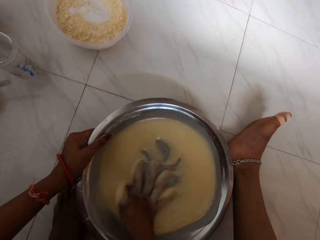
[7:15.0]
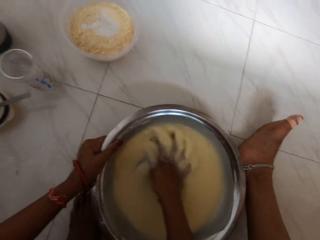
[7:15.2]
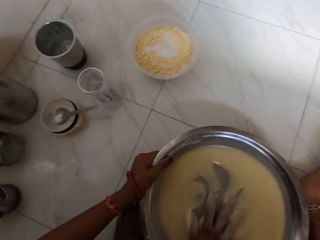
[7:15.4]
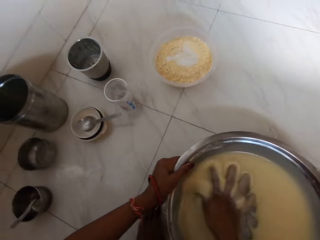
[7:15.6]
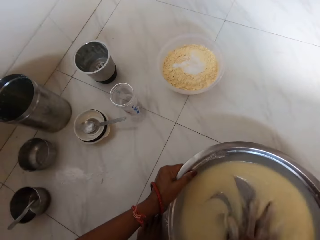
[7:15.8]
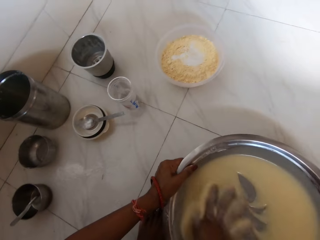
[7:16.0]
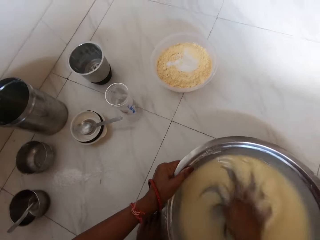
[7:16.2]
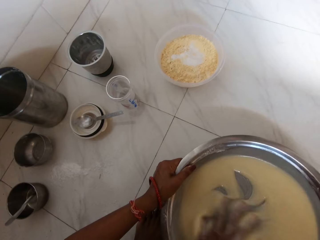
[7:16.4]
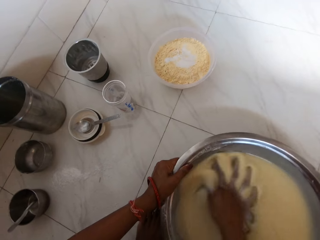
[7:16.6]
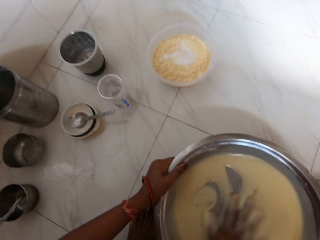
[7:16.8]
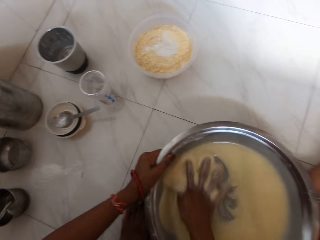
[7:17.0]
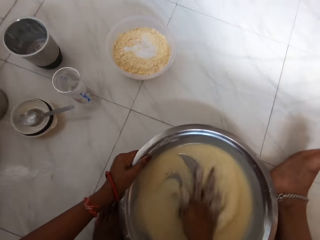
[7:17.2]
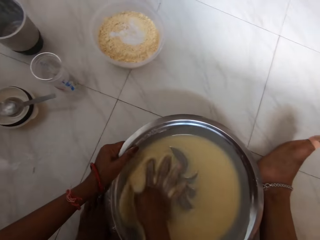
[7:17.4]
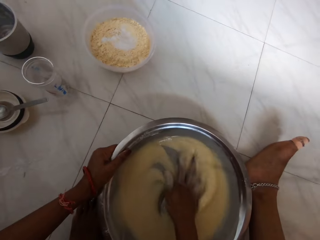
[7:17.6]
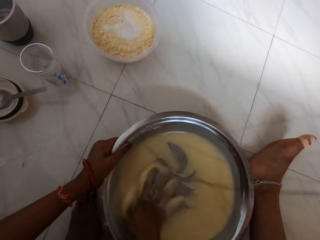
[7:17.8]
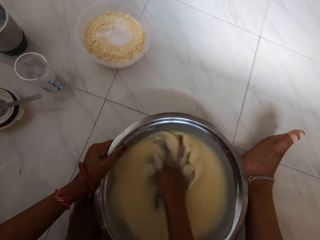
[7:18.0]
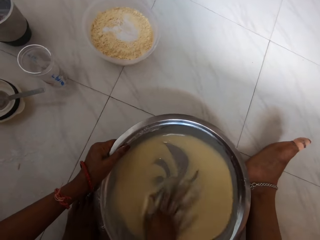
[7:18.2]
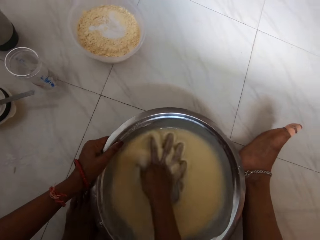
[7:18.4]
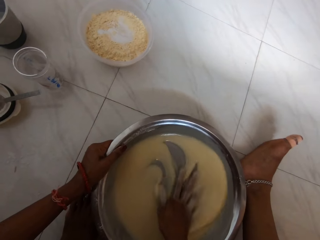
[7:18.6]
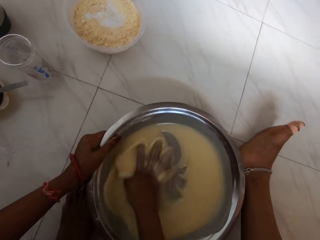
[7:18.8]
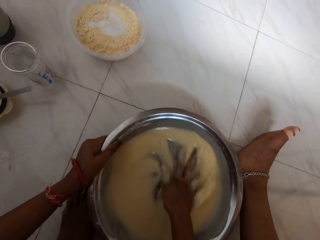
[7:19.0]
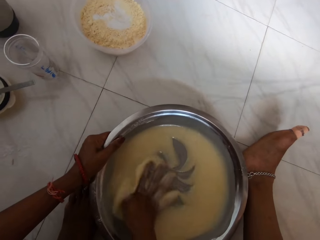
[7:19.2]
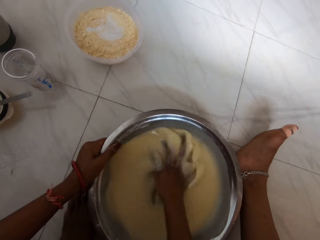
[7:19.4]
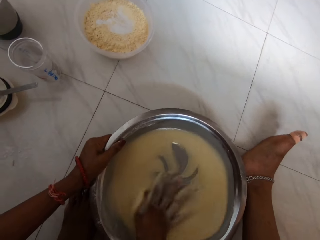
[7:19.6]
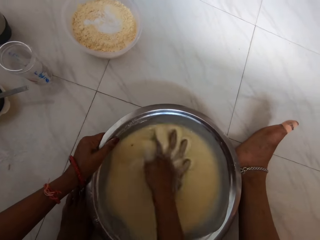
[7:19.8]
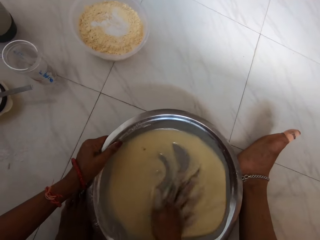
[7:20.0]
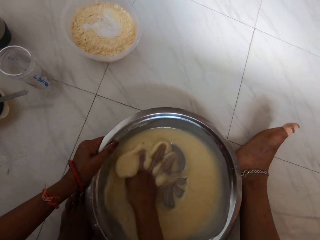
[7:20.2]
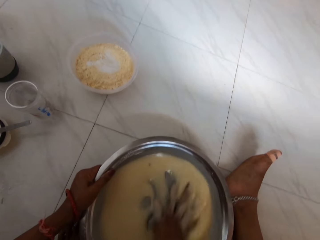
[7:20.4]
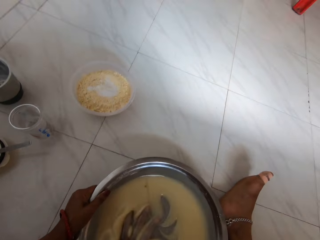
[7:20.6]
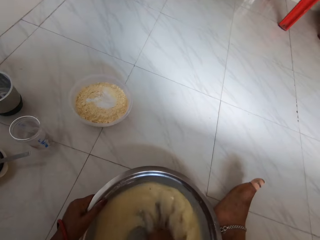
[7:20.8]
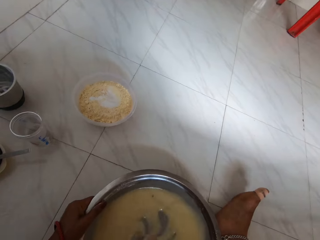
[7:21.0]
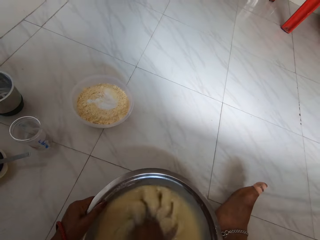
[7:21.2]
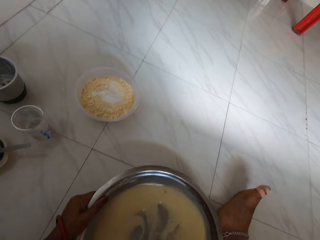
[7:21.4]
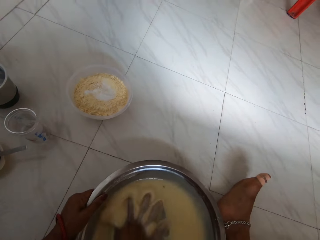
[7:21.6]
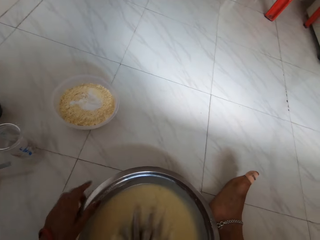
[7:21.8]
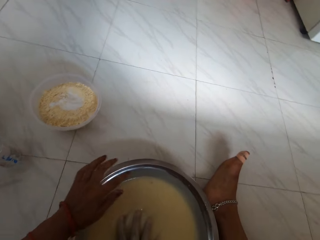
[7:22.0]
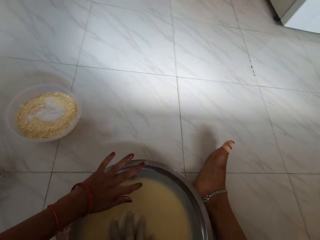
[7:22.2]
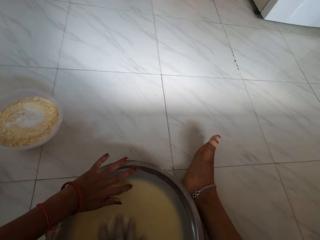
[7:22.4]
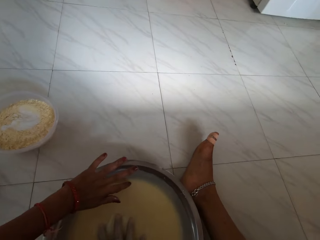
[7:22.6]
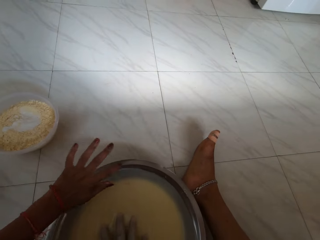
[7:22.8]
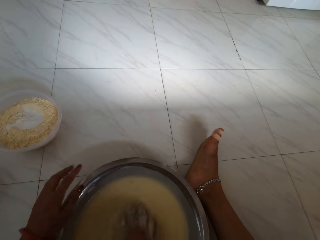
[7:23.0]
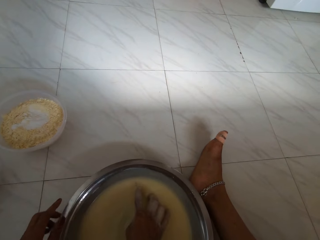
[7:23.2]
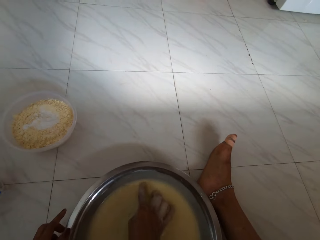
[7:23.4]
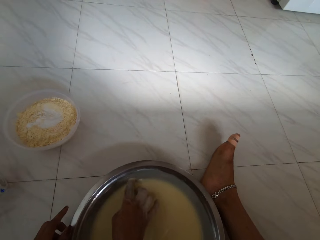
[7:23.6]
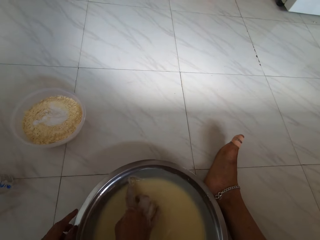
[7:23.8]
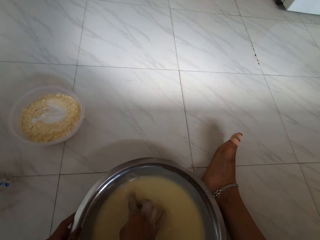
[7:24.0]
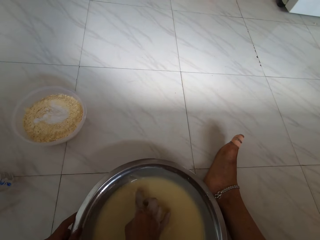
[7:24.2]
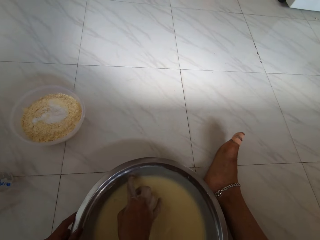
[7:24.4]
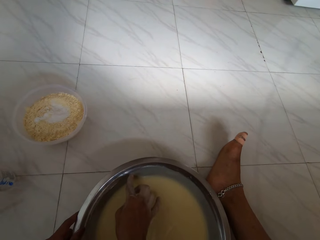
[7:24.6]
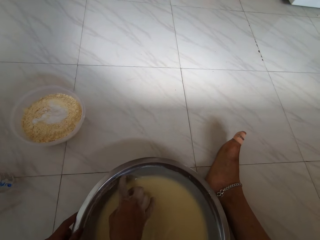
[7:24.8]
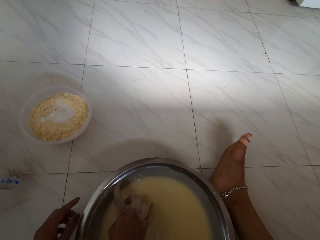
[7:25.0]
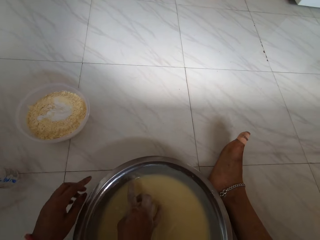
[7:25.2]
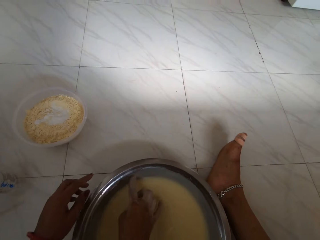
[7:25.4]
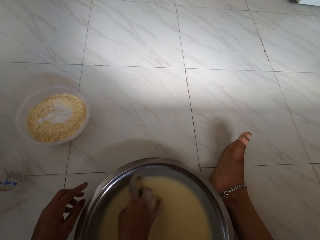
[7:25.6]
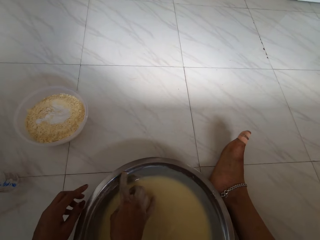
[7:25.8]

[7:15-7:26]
The camera wearer touches the clean pan on the floor with her left hand. She removes dirt from the mixture in the pan with her right index finger.

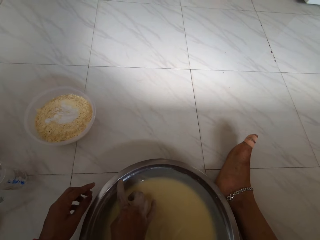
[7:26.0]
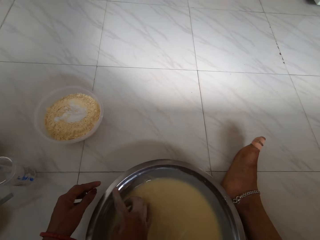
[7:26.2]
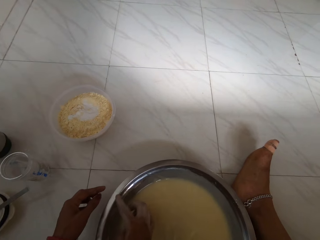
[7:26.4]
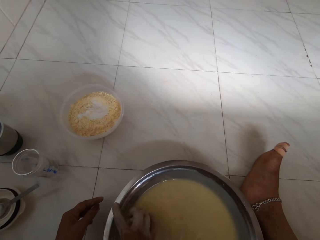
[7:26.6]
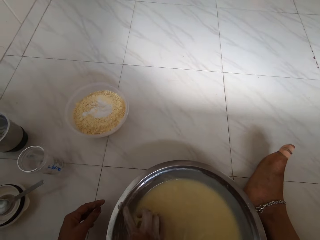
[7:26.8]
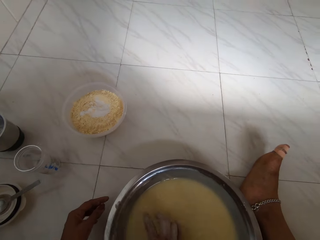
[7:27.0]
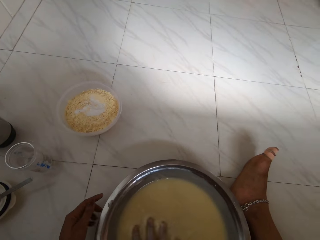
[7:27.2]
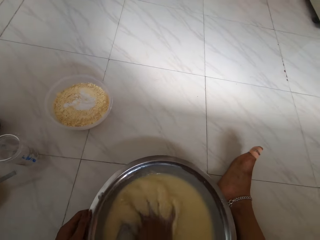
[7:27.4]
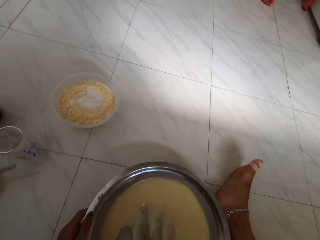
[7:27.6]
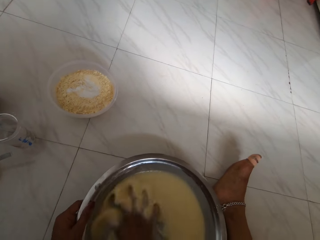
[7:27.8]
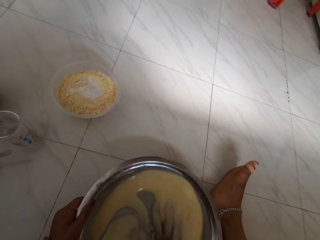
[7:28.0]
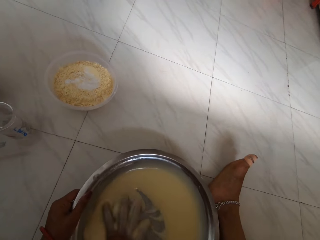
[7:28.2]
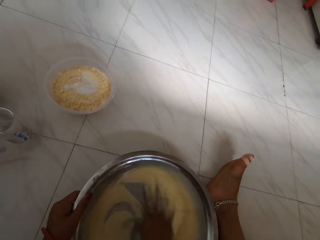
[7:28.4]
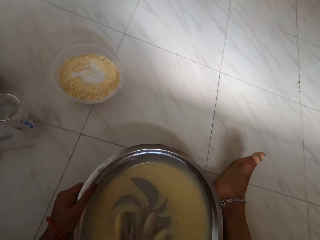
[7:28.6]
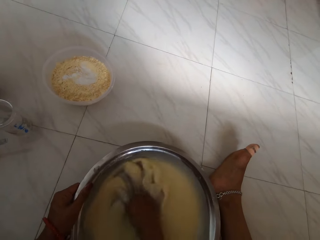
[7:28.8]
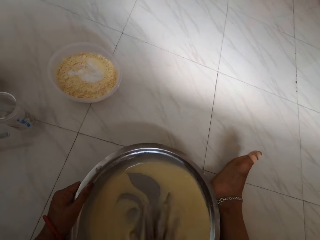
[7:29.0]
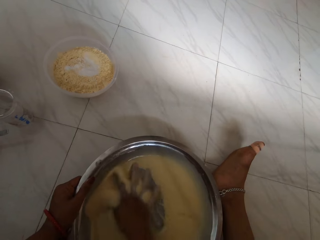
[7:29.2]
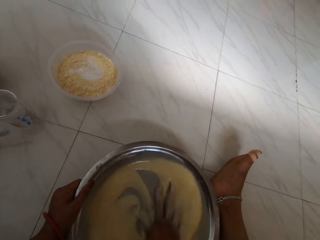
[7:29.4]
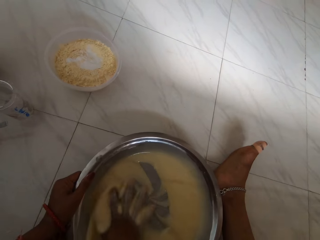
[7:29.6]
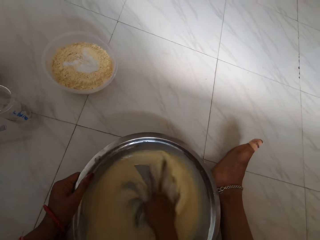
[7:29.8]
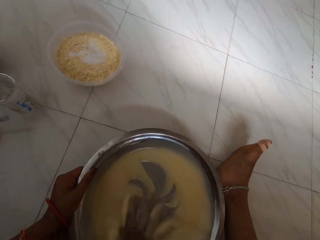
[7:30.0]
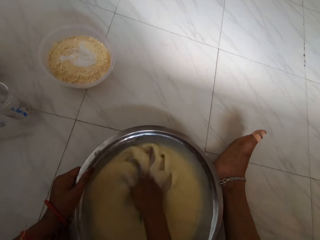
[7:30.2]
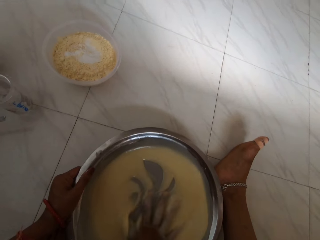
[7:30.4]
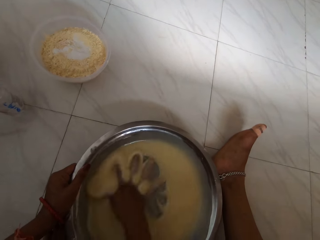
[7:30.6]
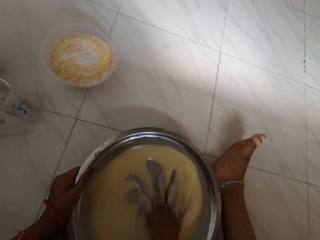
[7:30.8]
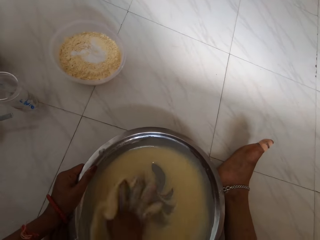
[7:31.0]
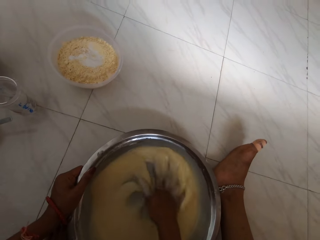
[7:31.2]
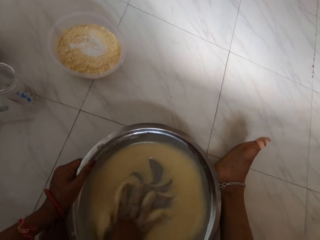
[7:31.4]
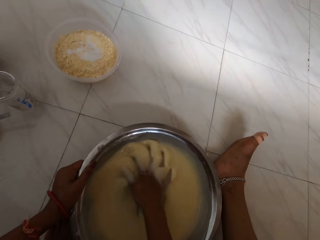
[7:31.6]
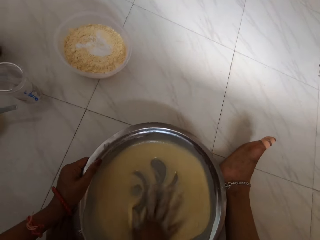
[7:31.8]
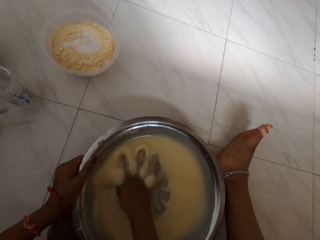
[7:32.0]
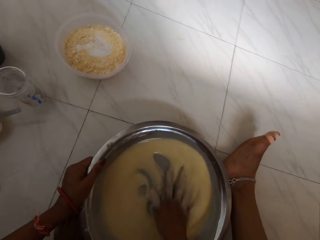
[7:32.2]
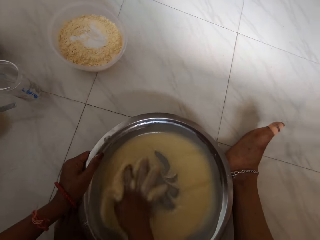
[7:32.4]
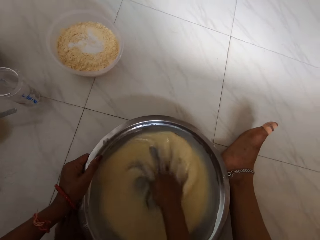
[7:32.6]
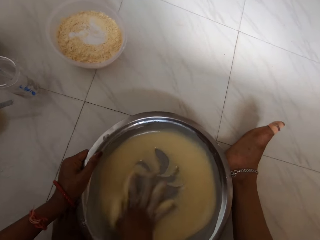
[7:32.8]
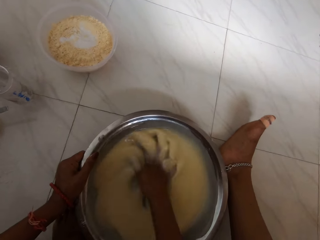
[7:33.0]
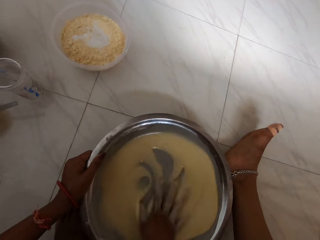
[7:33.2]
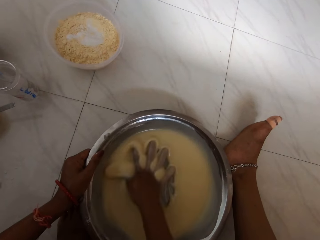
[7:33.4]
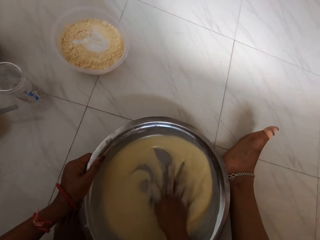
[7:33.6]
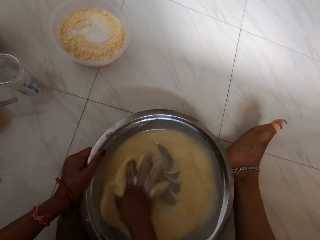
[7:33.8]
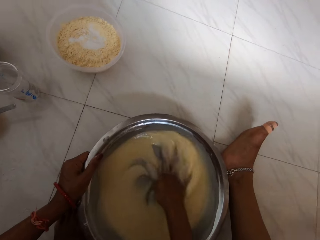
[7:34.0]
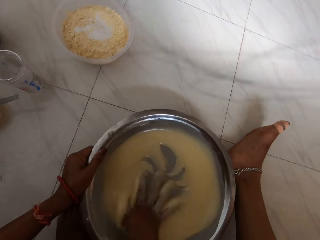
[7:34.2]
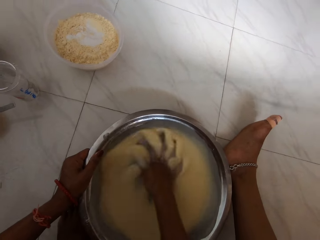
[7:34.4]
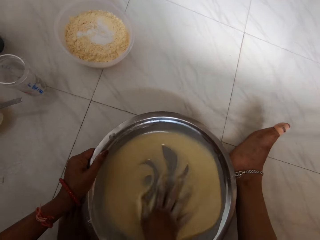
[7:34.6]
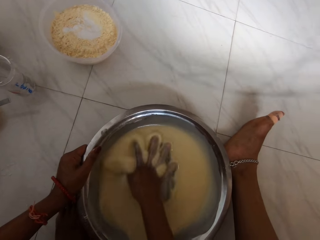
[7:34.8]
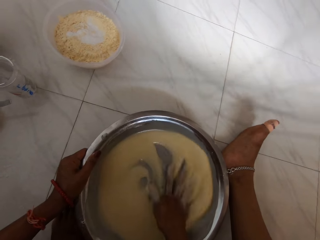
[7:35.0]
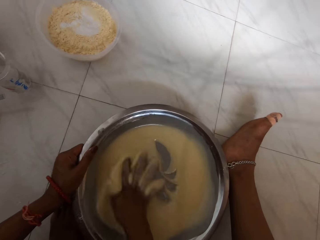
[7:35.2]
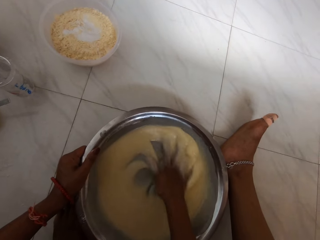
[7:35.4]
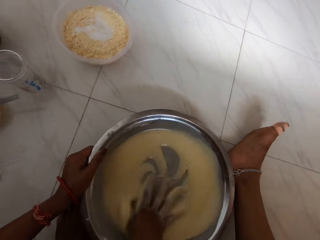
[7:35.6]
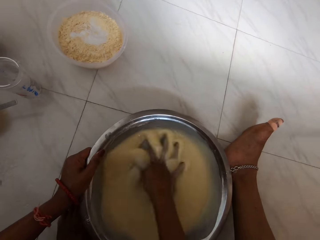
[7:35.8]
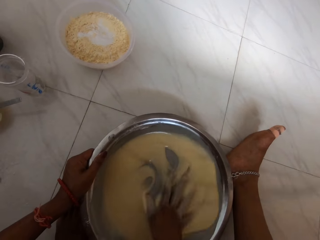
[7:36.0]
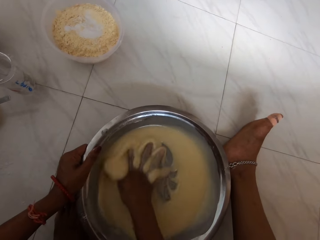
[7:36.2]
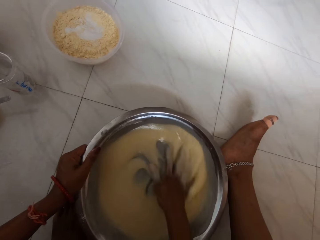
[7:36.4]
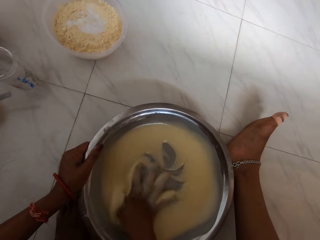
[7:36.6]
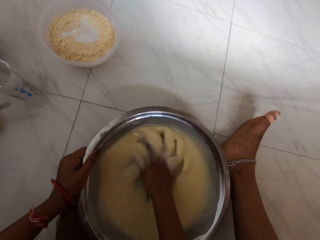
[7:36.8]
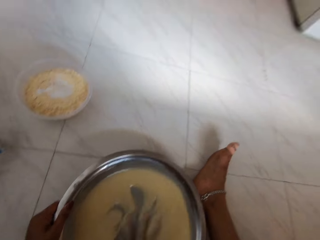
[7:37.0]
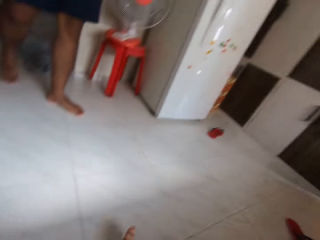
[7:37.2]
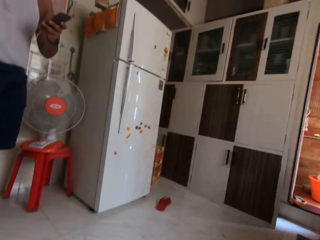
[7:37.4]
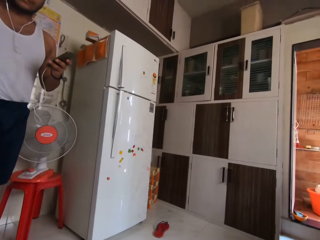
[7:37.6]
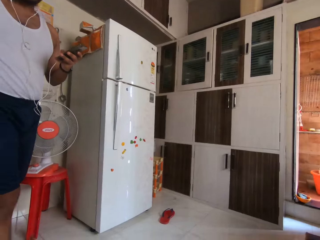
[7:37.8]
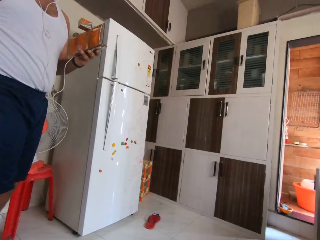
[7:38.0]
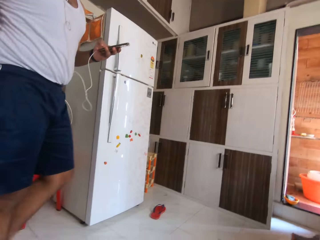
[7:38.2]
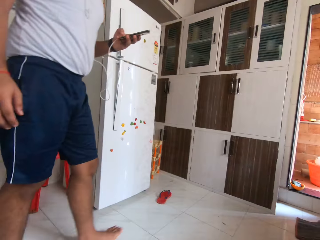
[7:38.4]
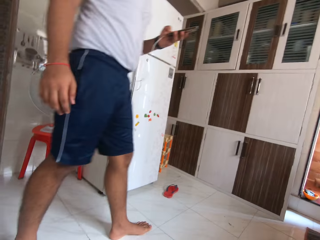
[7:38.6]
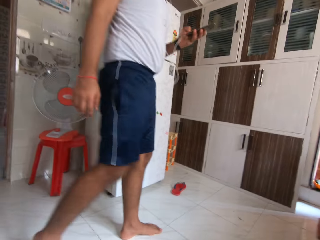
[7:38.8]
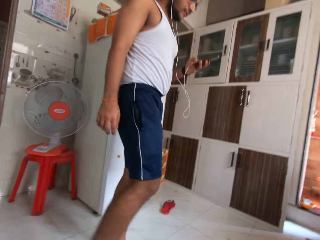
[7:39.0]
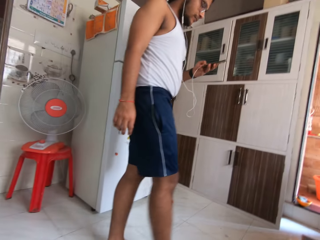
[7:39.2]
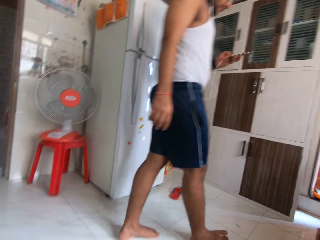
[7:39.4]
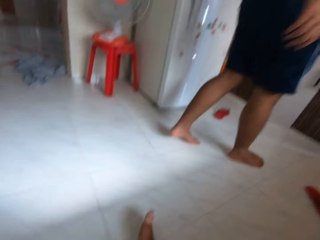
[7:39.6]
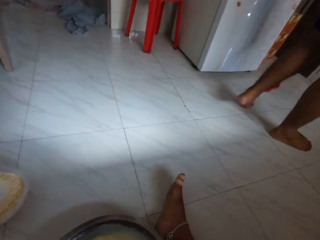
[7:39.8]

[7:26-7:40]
A man converses with the camera wearer. The camera wearer holds the pan on the floor with her left hand. The man walks into the room with a phone in his left hand.
